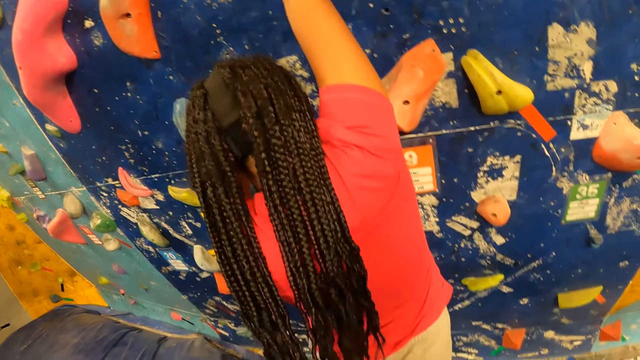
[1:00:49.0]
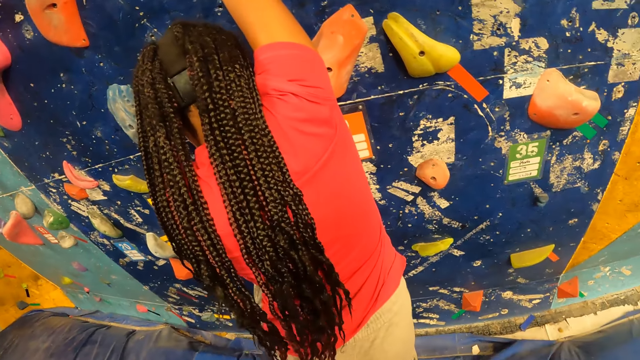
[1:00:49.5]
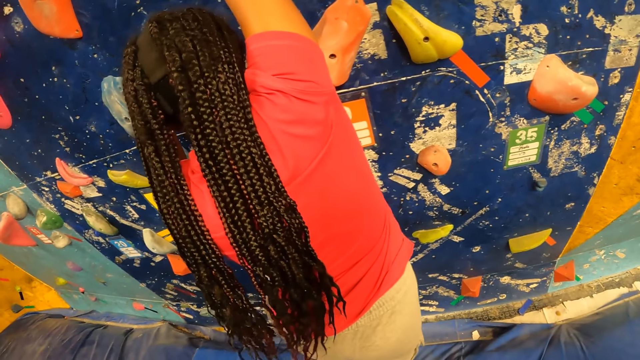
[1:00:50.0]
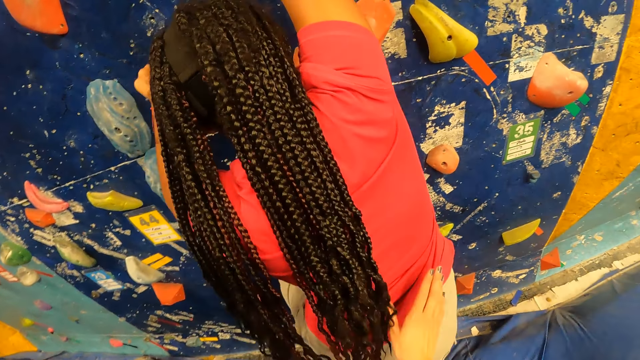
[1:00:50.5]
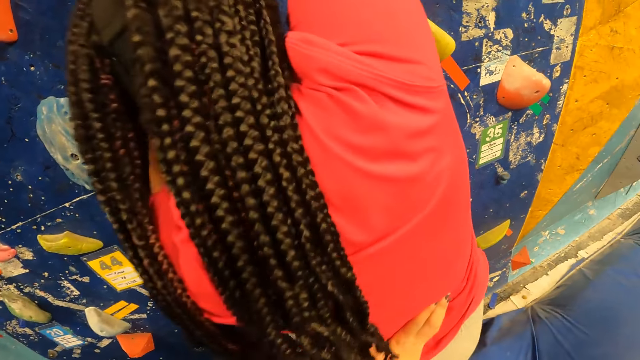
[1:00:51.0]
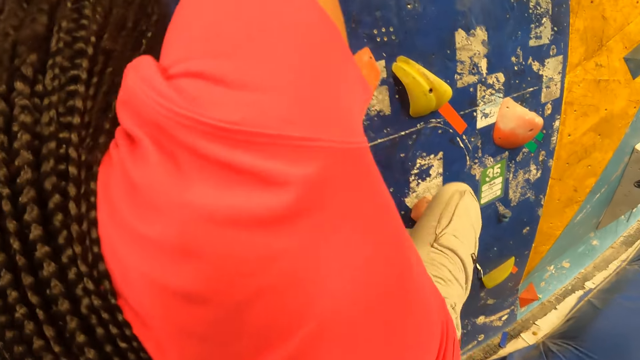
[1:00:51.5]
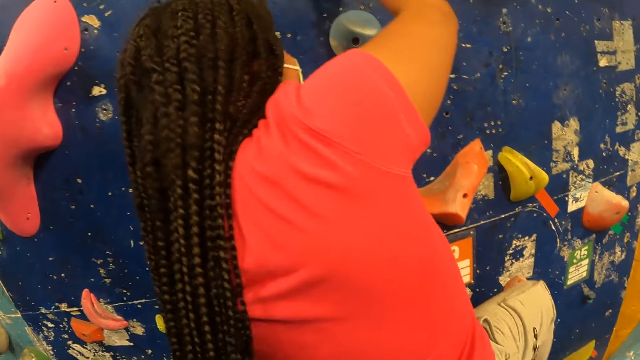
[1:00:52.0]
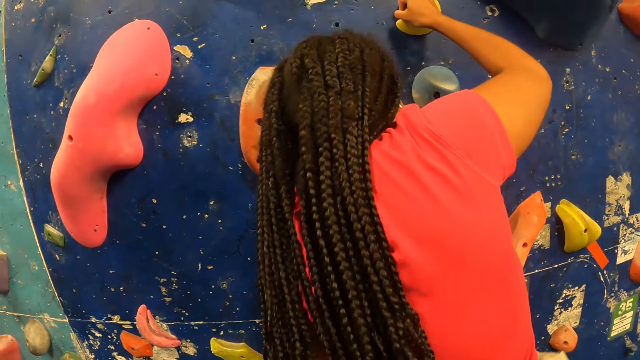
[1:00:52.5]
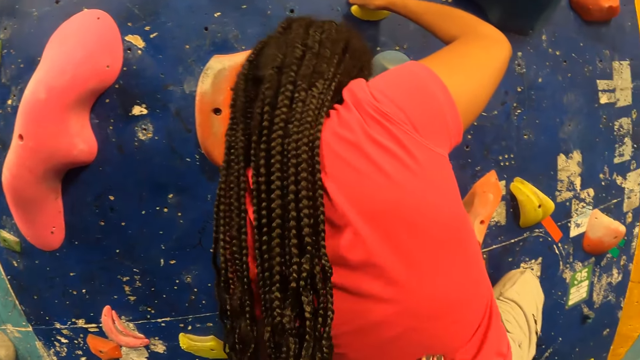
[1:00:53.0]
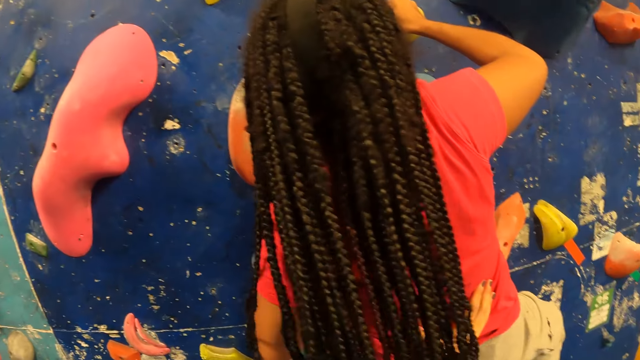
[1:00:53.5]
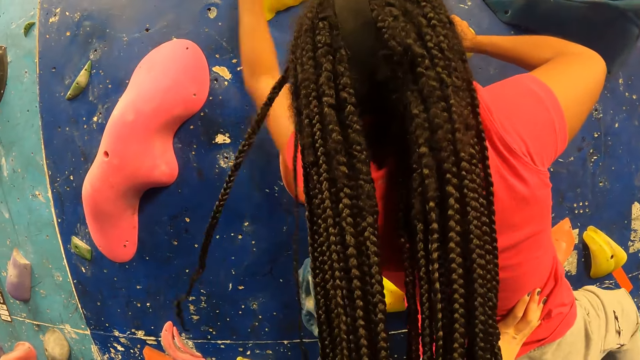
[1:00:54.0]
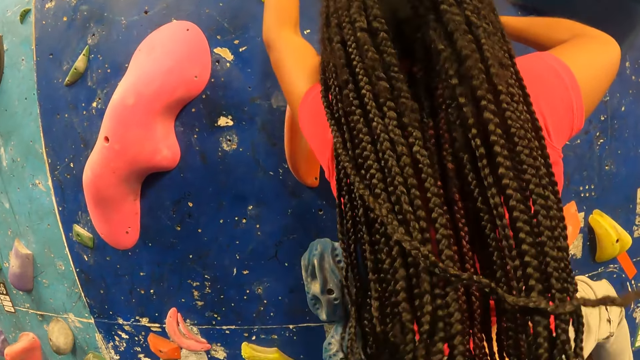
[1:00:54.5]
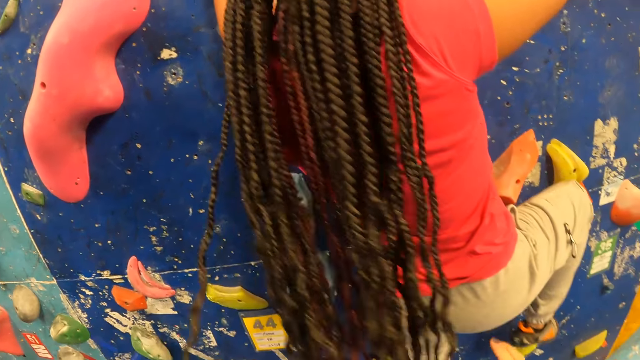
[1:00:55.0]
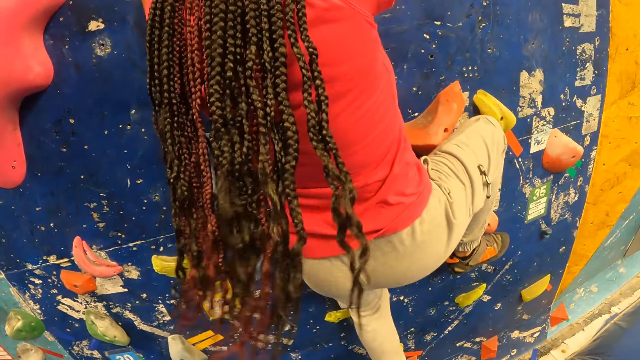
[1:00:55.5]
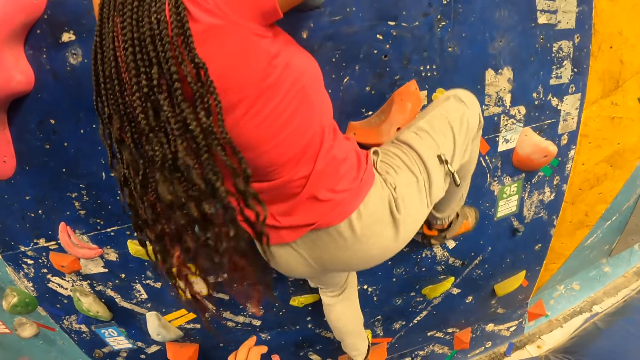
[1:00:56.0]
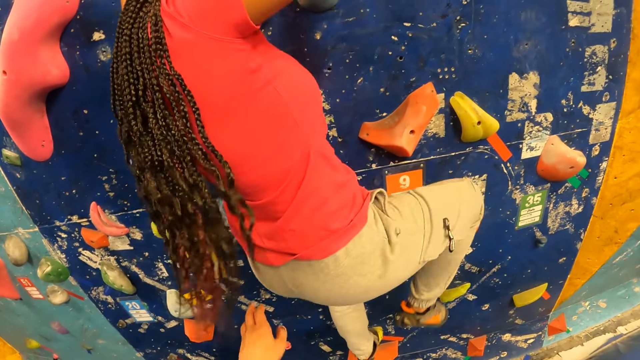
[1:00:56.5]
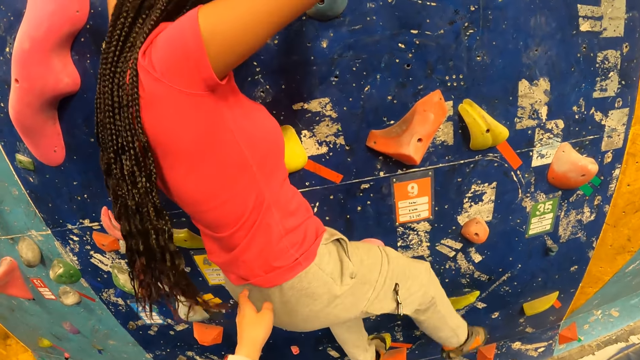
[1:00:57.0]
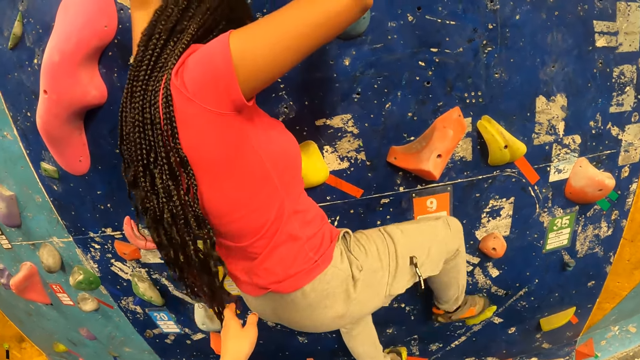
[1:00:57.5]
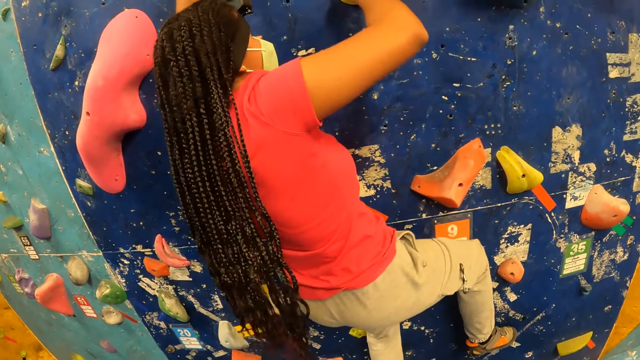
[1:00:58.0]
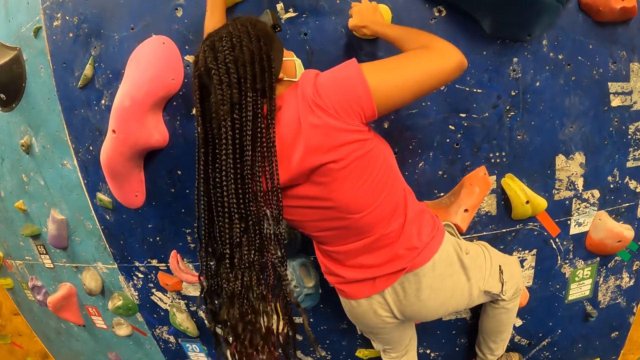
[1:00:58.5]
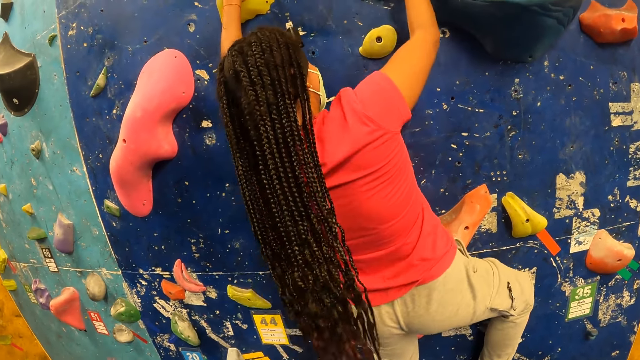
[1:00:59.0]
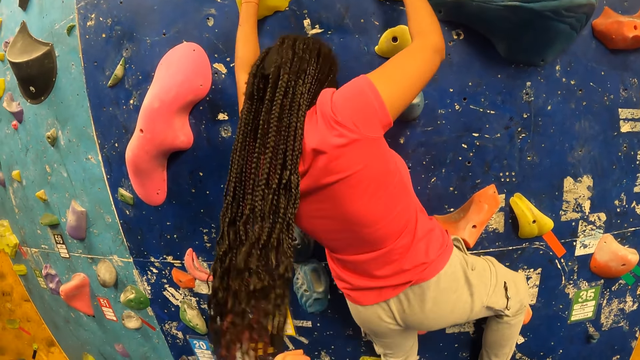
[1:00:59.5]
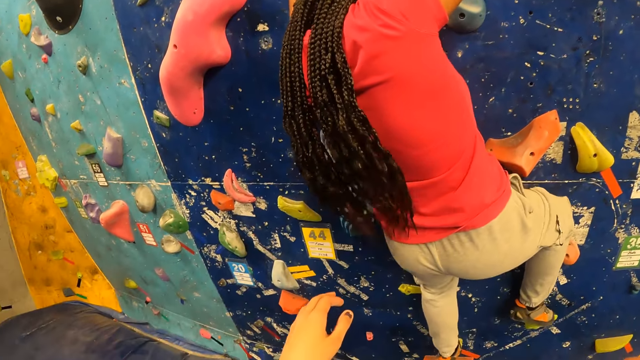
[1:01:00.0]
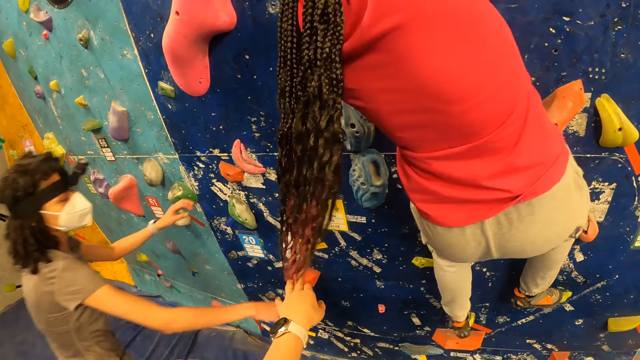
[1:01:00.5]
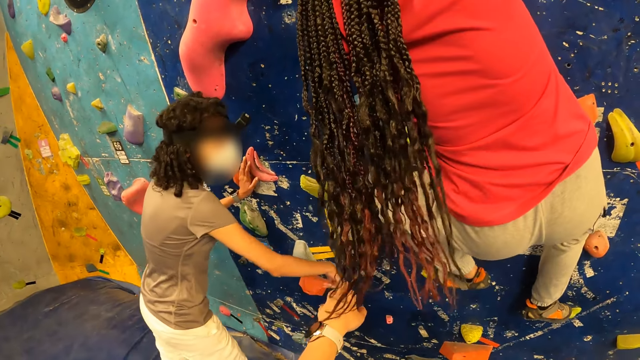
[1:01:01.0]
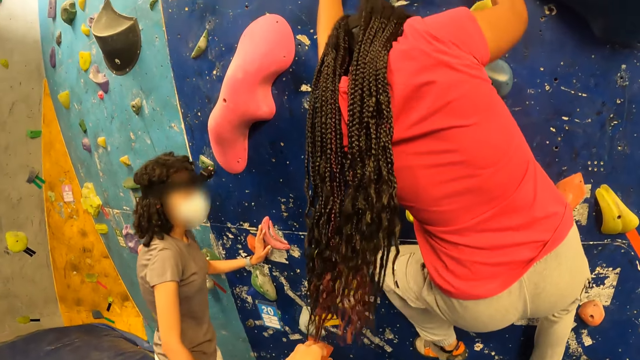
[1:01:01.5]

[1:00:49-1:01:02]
The camera wearer holds the woman with both hands. The woman climbs the bouldering wall. The camera wearer moves the hand.

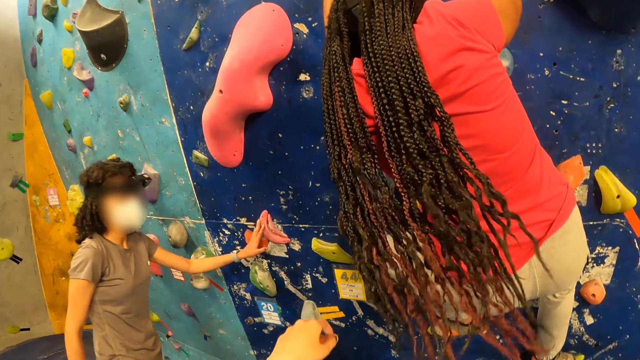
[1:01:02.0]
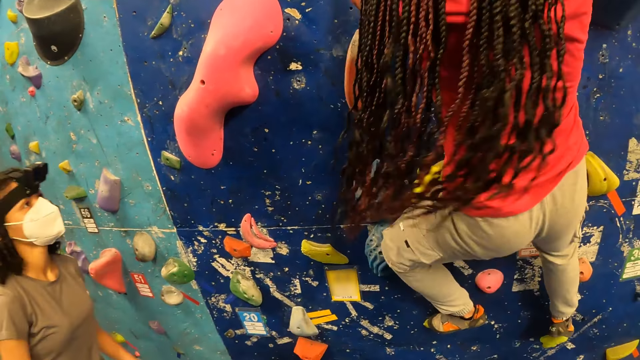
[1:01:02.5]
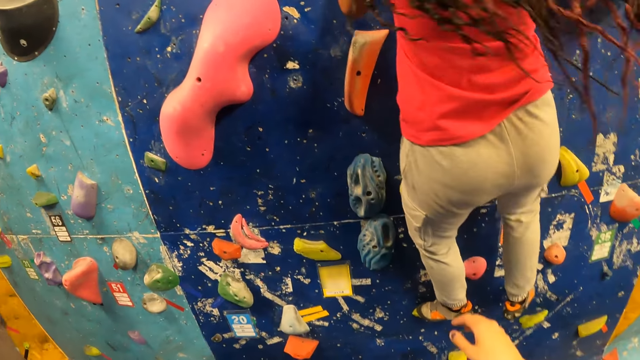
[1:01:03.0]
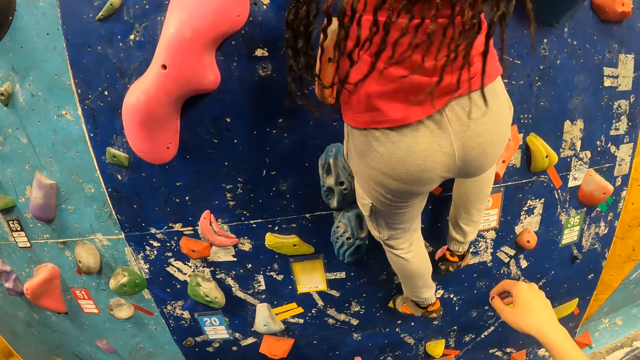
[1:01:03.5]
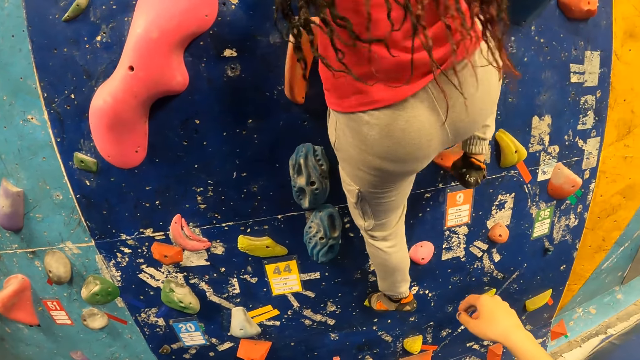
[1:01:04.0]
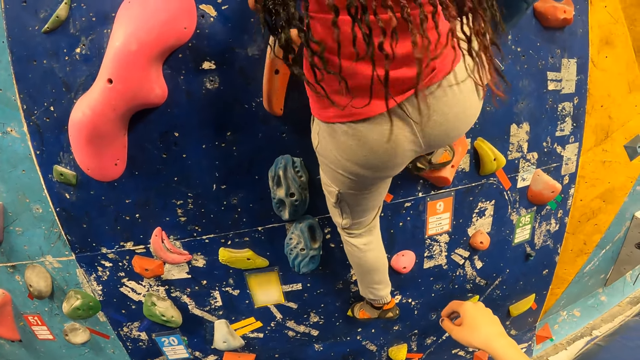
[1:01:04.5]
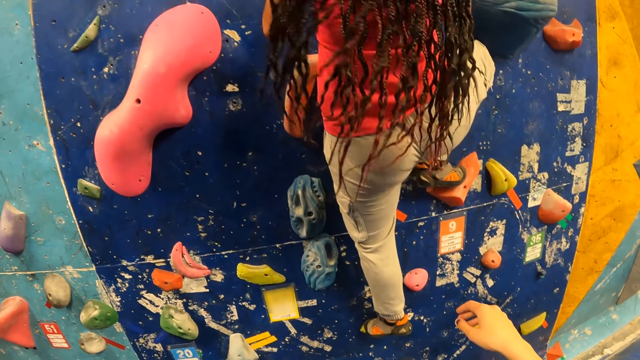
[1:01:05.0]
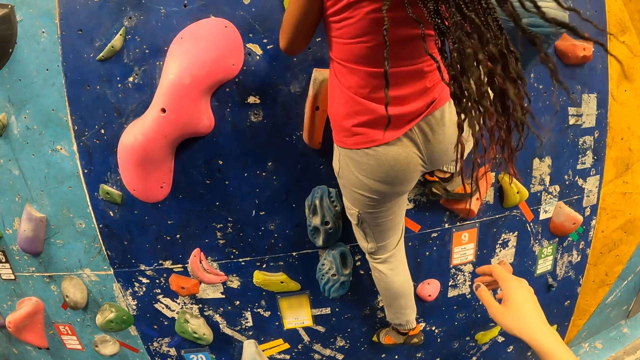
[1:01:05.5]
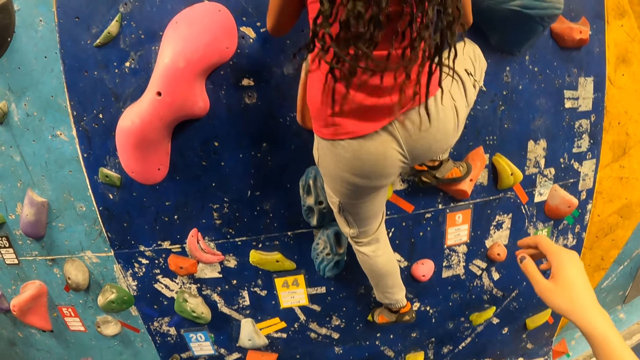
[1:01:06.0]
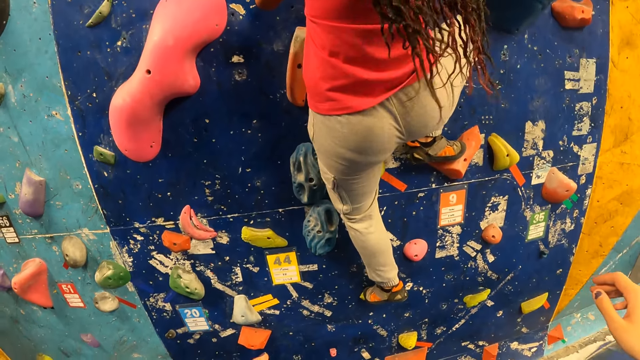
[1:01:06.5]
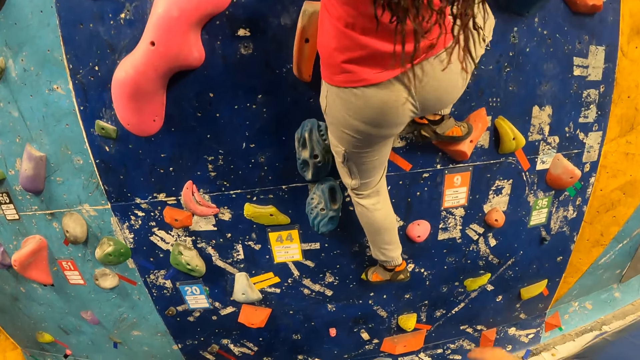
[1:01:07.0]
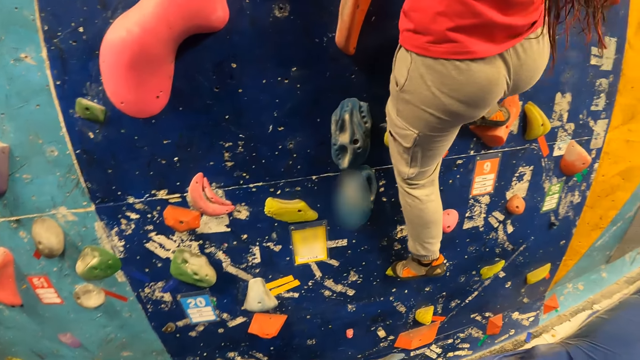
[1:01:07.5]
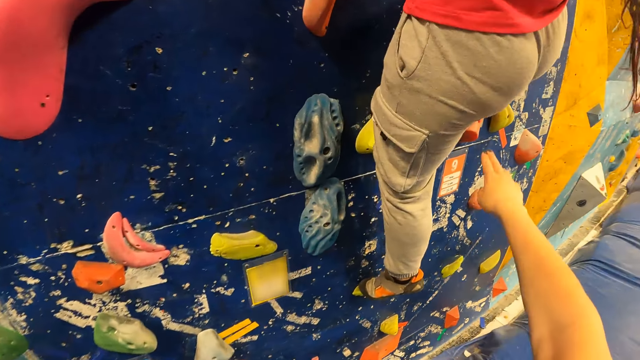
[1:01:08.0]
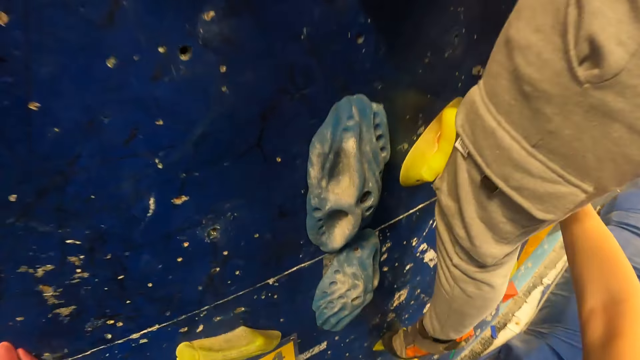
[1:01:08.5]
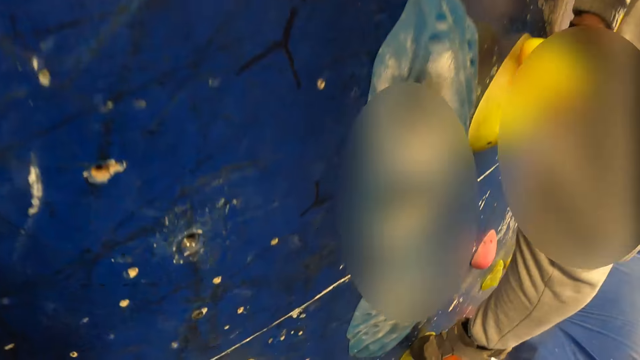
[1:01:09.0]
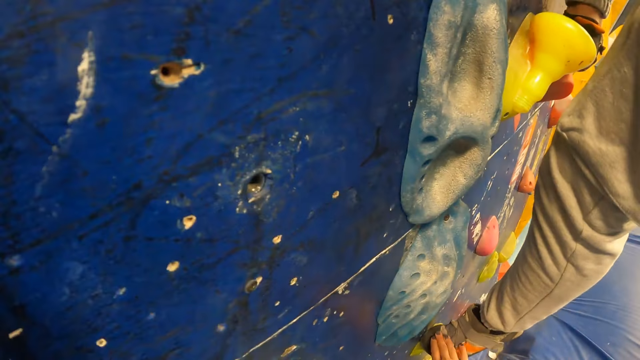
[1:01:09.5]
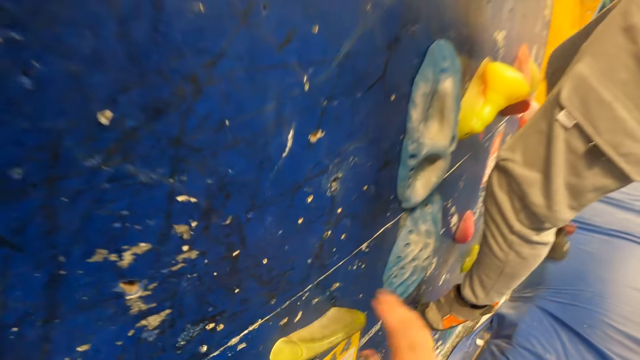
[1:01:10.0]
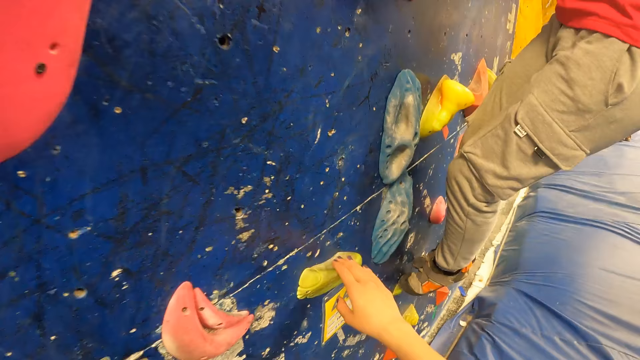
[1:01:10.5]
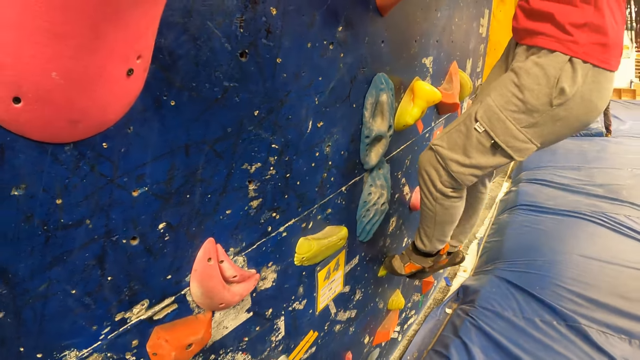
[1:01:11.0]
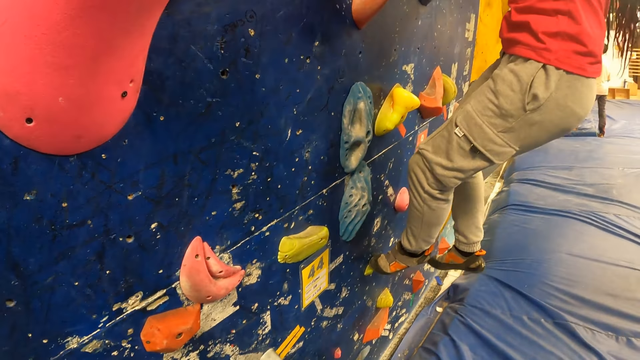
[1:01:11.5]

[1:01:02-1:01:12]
The camera wearer touches the holder.
